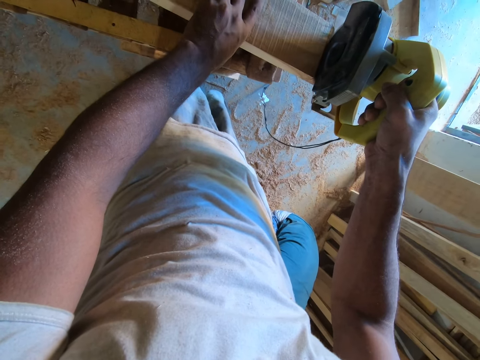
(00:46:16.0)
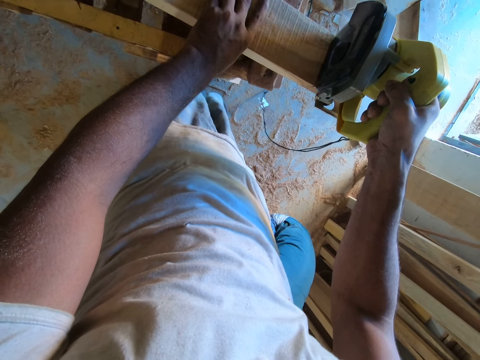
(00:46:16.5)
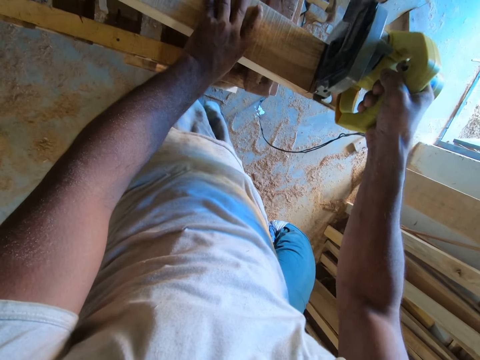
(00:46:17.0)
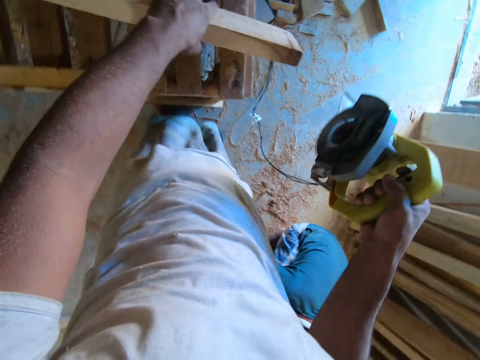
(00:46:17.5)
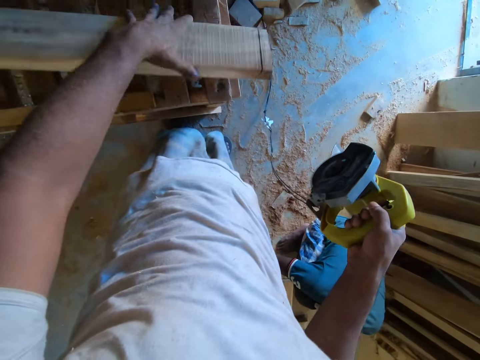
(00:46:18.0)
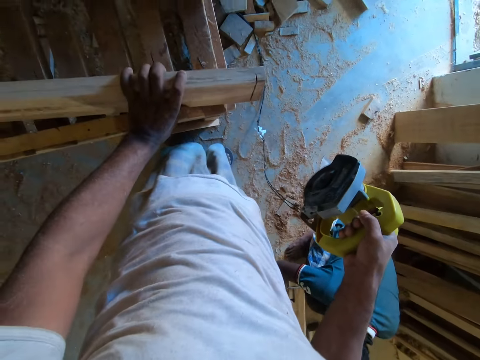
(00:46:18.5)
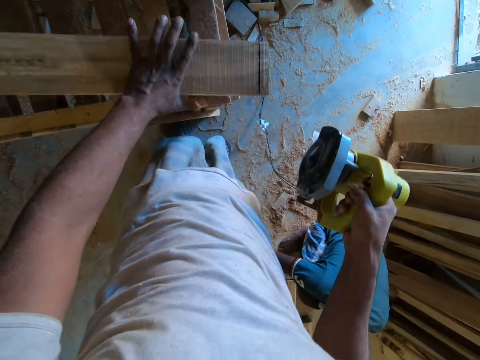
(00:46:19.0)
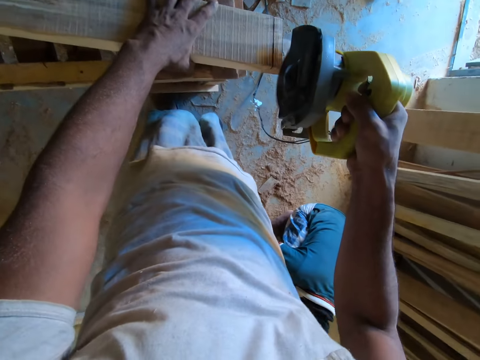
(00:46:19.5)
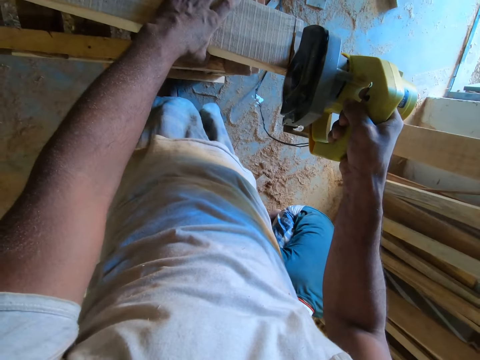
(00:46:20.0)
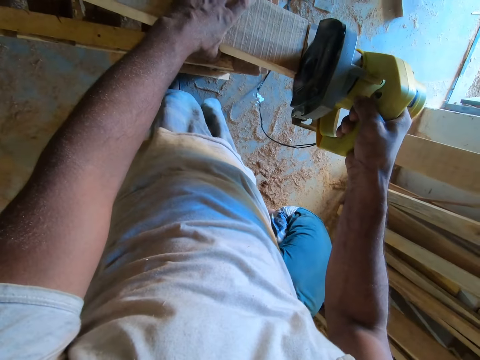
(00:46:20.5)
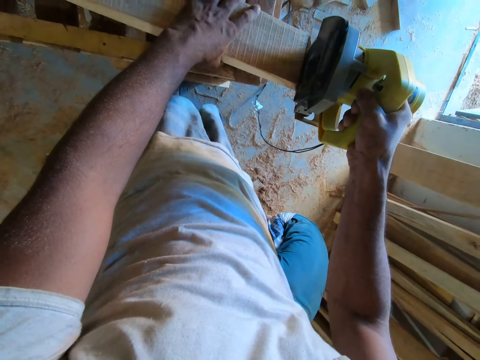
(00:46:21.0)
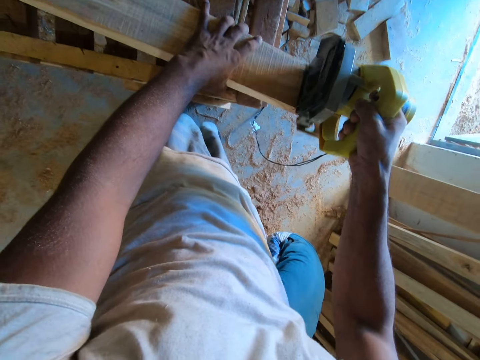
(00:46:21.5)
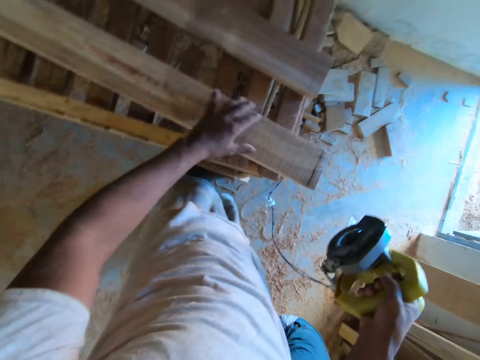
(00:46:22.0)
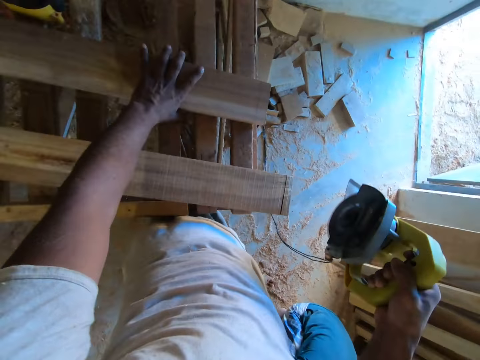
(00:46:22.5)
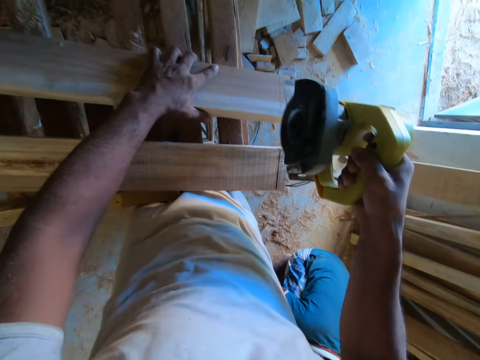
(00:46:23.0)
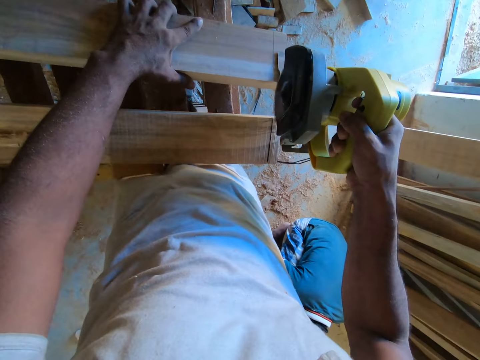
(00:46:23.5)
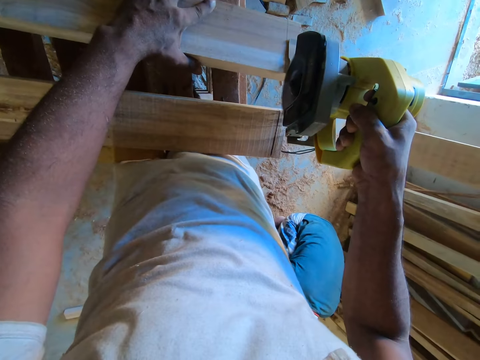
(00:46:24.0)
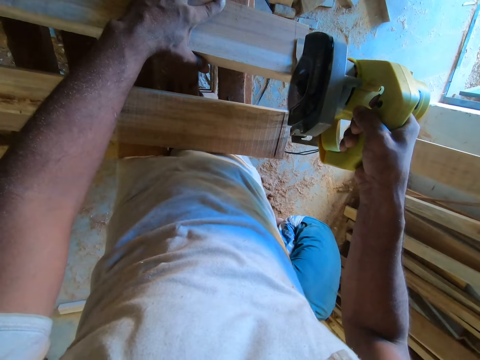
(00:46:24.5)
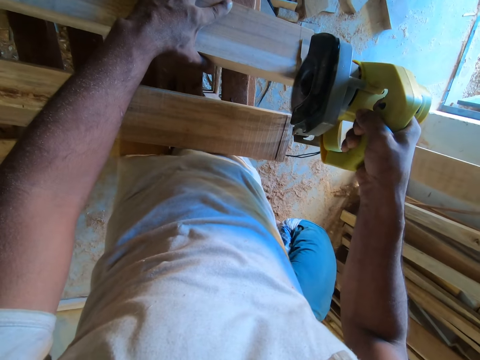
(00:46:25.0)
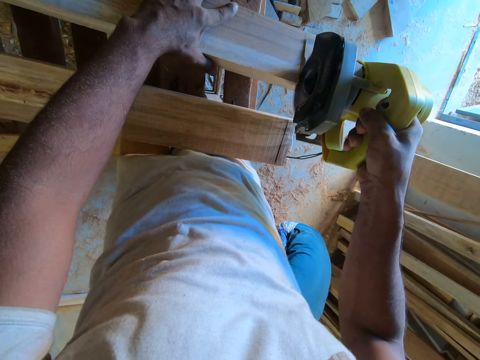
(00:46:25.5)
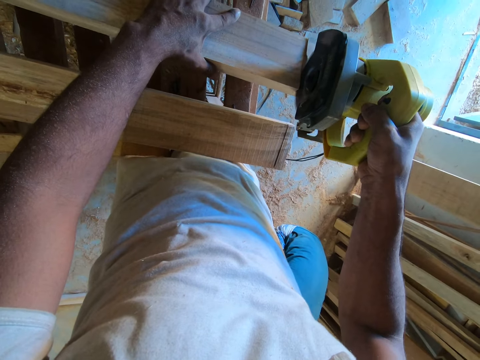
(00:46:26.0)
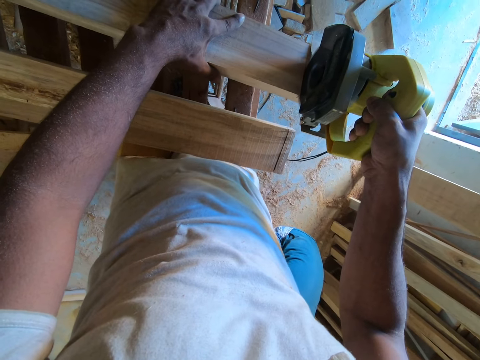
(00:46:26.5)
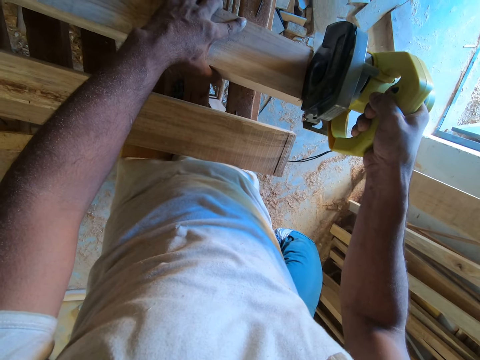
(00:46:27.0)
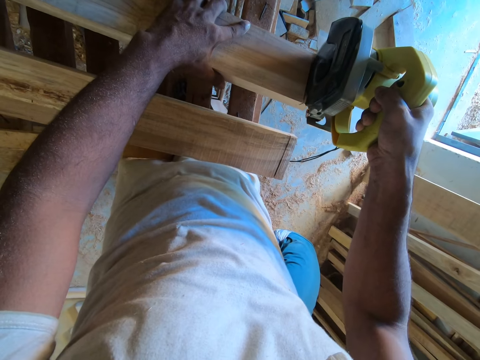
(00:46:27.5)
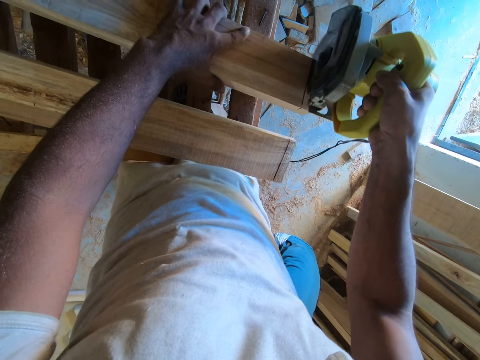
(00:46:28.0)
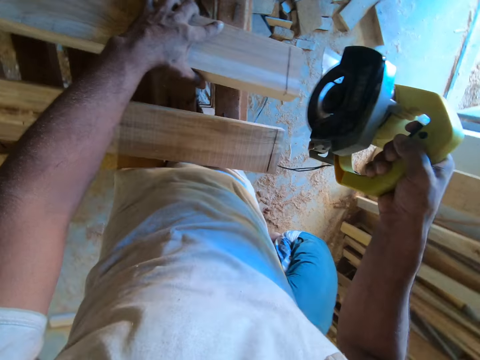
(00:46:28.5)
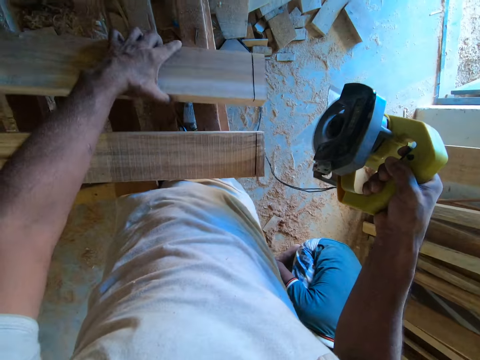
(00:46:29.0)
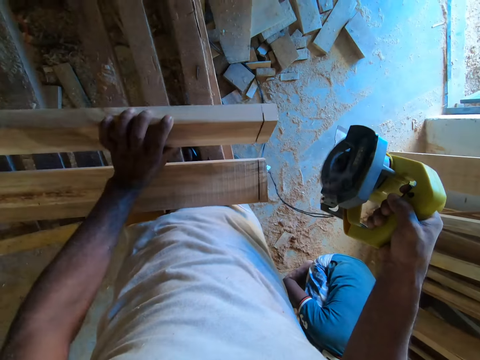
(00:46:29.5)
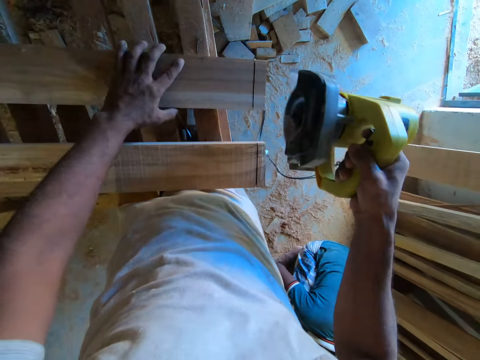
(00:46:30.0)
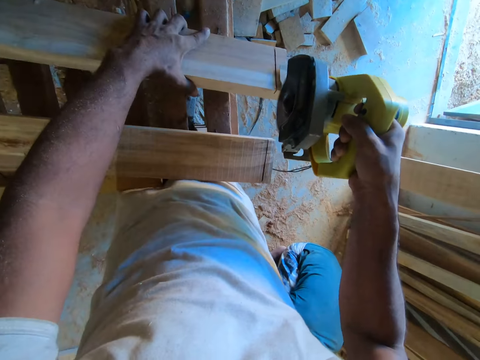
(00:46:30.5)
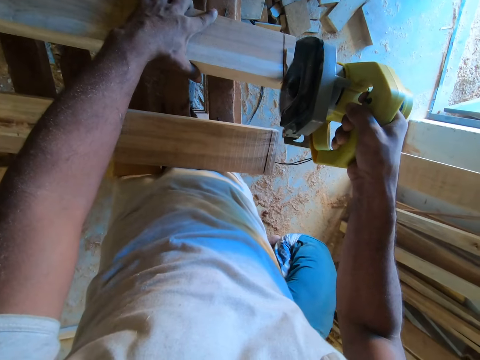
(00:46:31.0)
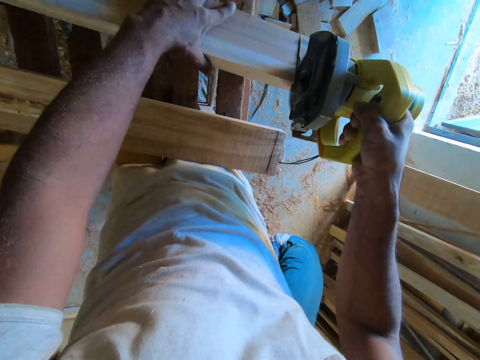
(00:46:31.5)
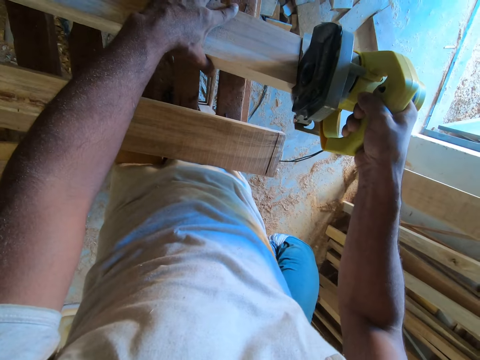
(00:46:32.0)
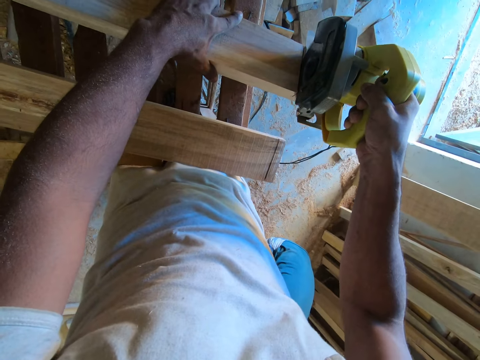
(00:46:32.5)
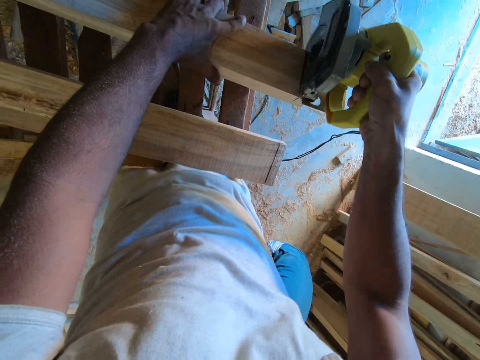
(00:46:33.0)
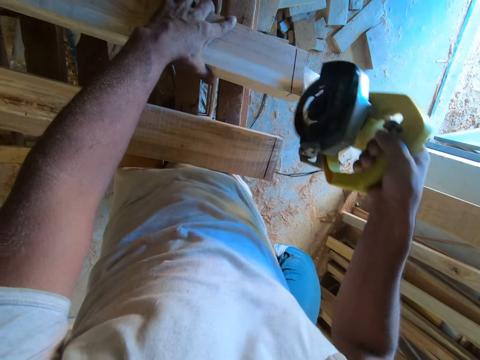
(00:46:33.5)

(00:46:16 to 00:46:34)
The camera wearer turns the wood on the table with his left hand. He looks at the wood. He marks the wood in his left hand with the circular saw in his right hand. He cuts the wood with the corded circular saw. He pulls a wood on the table with his left hand. He marks the wood in his left hand with the circular saw in his right hand. He cuts another wood. He turns the wood on the table with his left hand. He looks at the wood. He cuts the wood with the corded circular saw. He marks the wood in his left hand with the circular saw in his right hand.

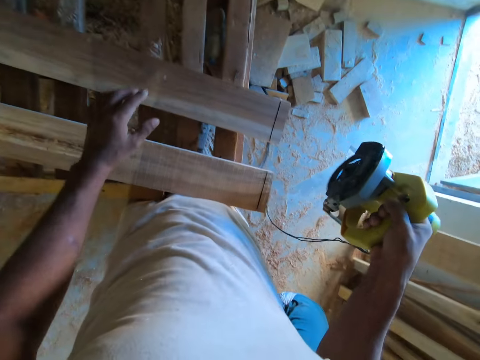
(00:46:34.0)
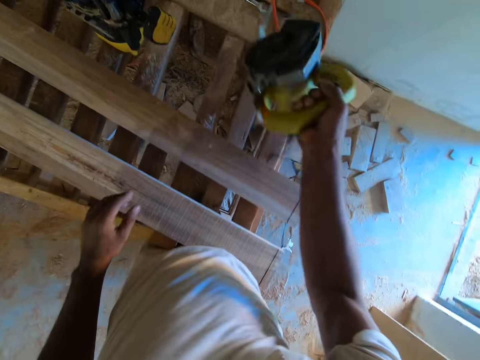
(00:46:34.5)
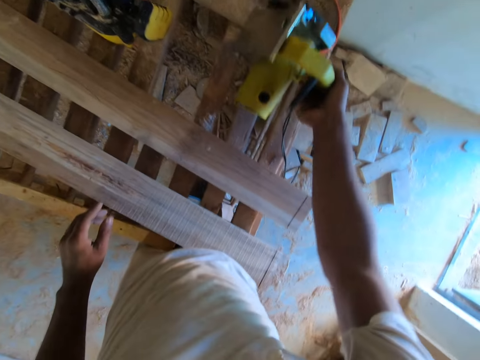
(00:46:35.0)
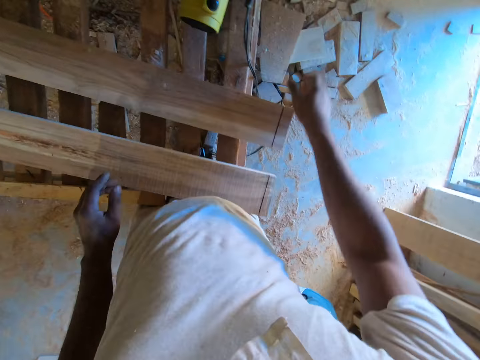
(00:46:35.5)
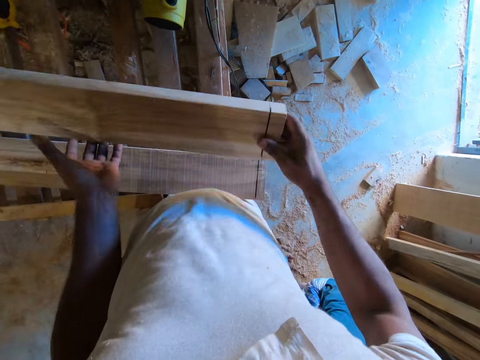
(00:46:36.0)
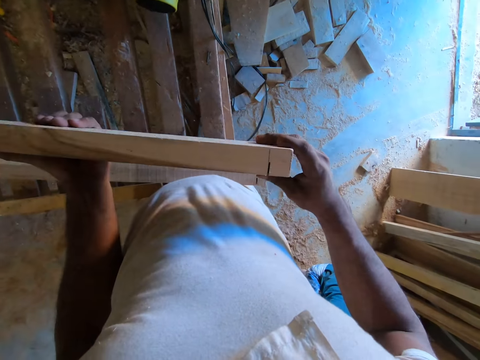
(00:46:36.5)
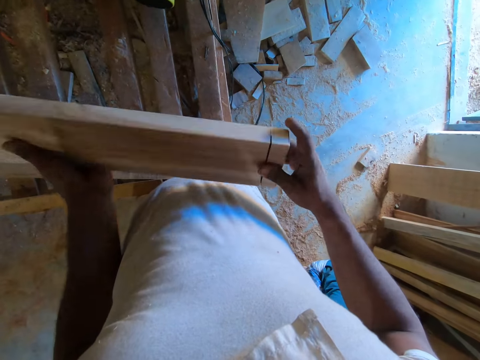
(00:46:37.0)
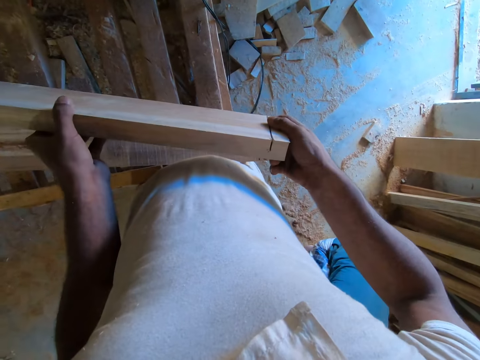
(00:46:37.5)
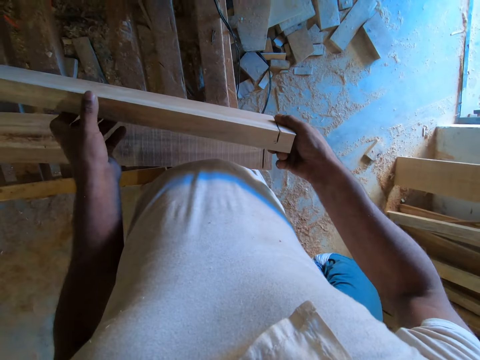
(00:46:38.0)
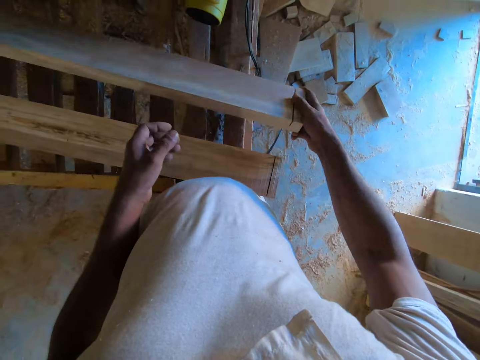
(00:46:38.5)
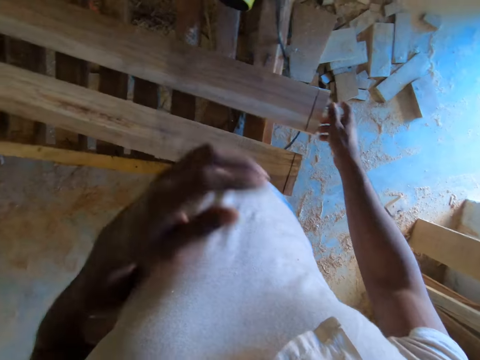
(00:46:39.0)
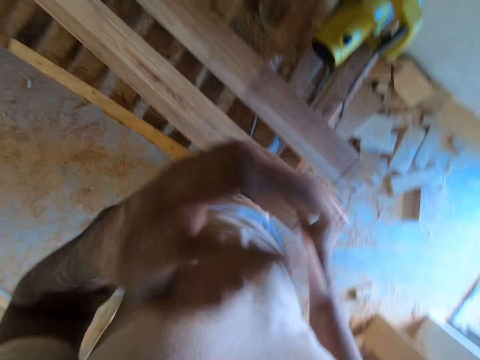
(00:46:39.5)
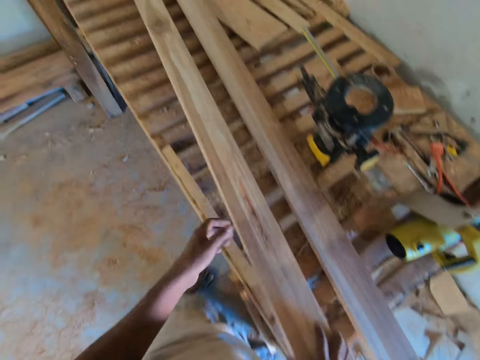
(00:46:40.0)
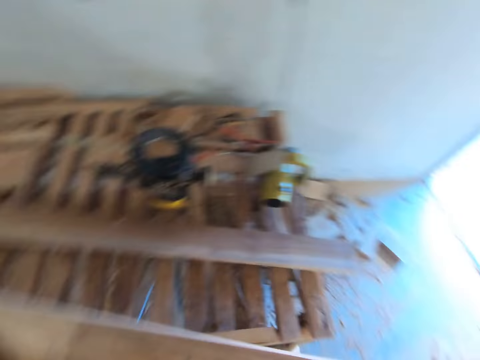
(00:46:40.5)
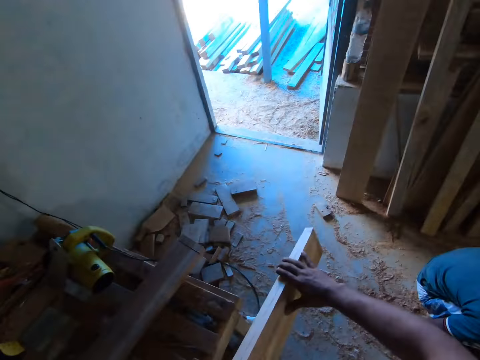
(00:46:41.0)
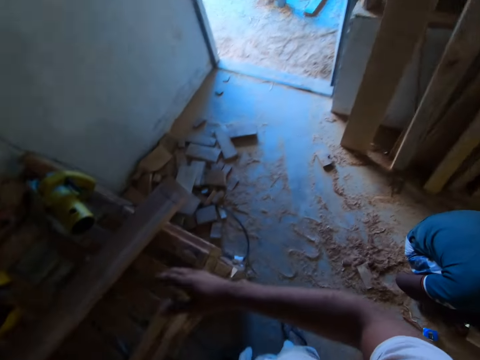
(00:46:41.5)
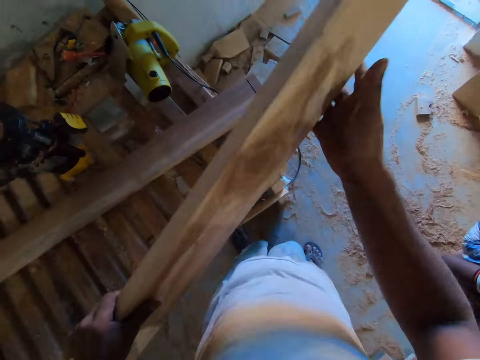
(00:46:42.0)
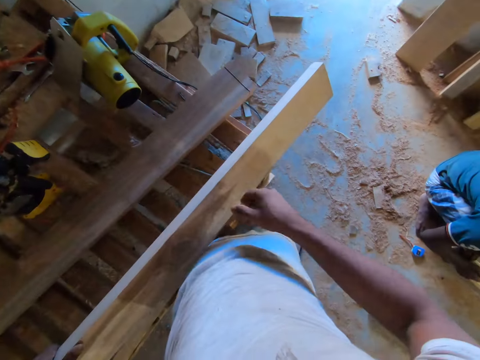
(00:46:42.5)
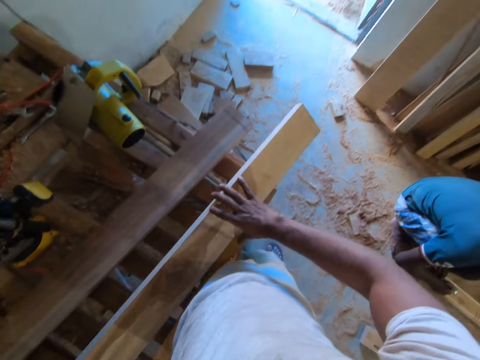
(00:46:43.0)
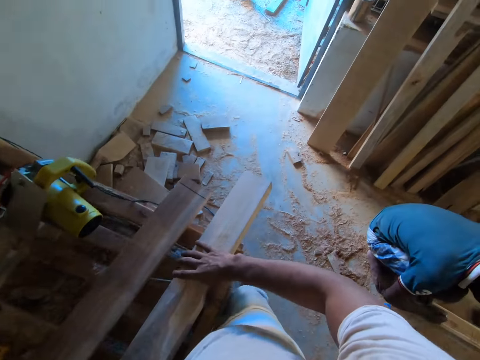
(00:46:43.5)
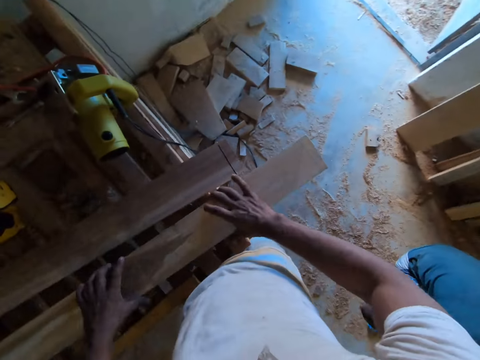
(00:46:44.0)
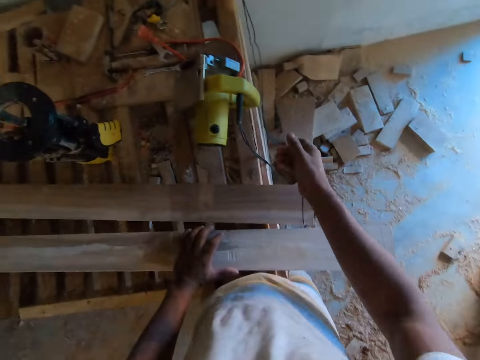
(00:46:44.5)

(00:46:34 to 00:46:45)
The camera wearer places the corded circular saw in his right hand on the table. He picks the wood from the table with his right hand. He holds the wood with both hands. He looks at the wood. He places the wood in his right hand on the table. He rubs his nose with his left hand. He picks the wood from the table with his right hand. He holds the wood with both hands. He places the wood in his hands on the table.
